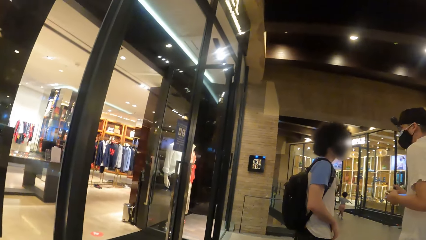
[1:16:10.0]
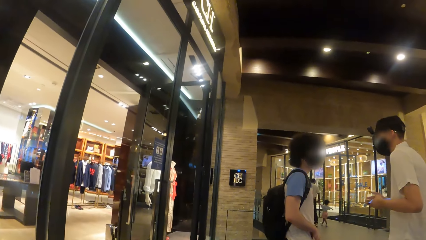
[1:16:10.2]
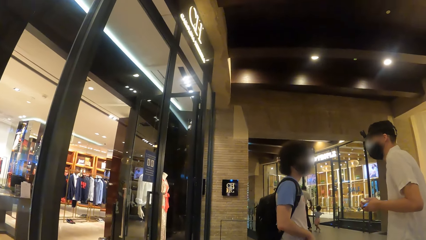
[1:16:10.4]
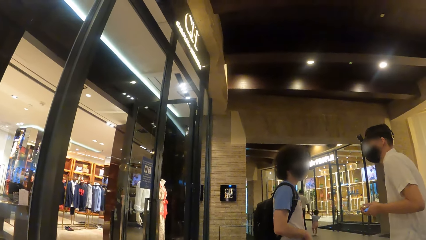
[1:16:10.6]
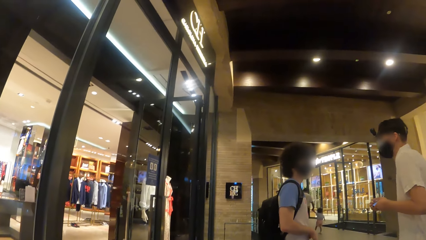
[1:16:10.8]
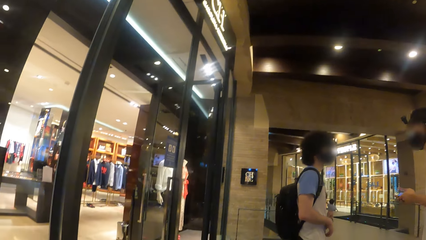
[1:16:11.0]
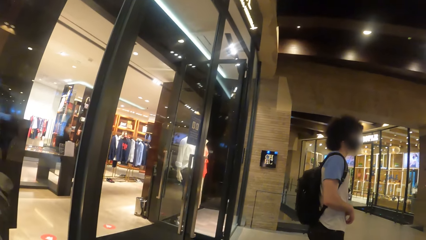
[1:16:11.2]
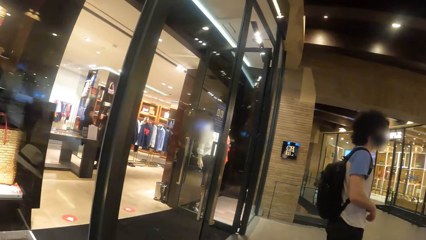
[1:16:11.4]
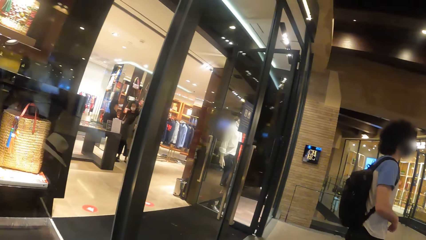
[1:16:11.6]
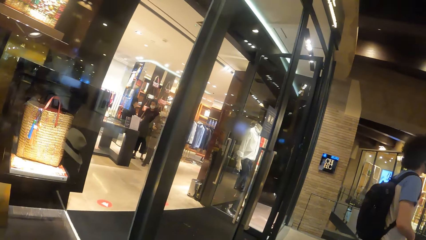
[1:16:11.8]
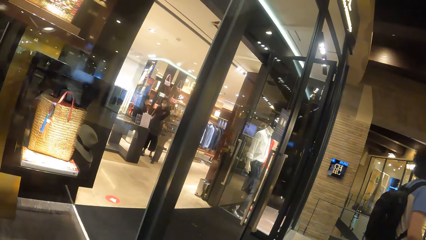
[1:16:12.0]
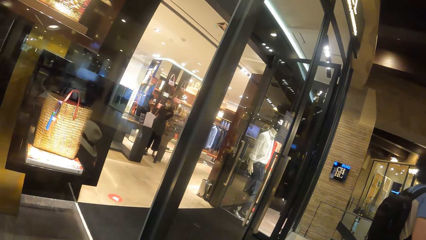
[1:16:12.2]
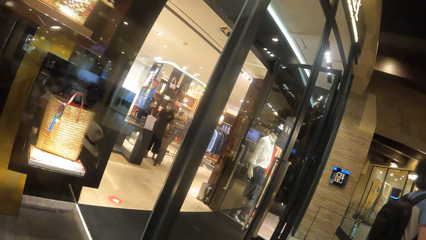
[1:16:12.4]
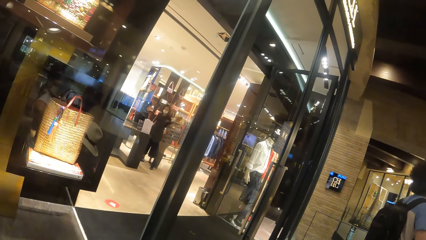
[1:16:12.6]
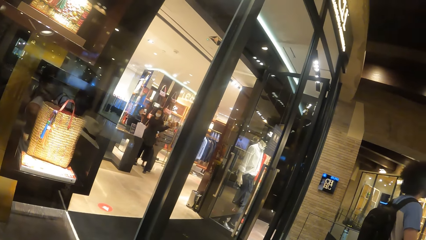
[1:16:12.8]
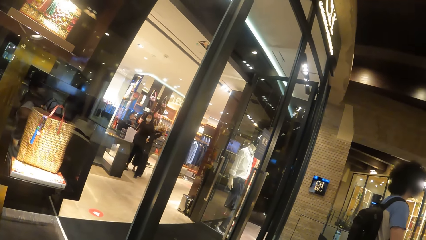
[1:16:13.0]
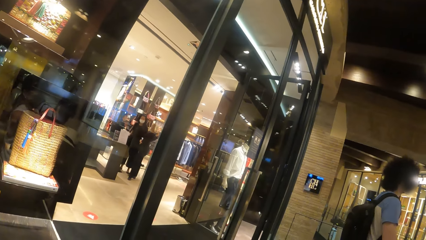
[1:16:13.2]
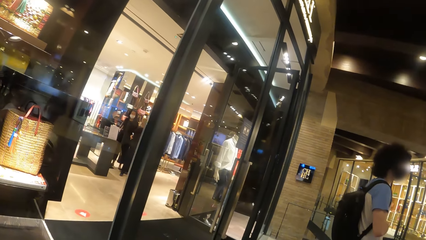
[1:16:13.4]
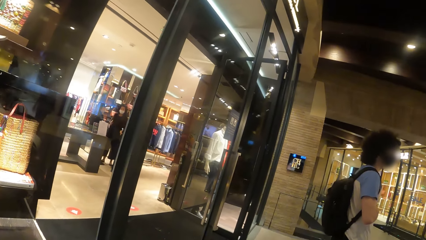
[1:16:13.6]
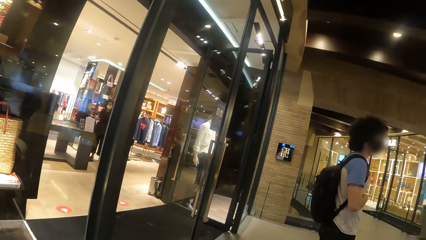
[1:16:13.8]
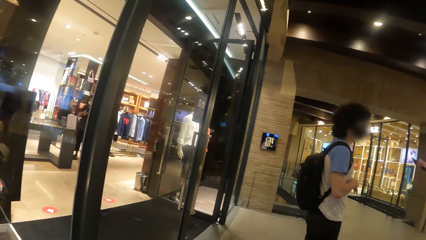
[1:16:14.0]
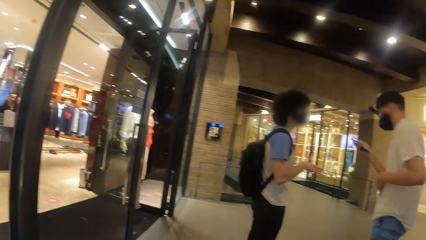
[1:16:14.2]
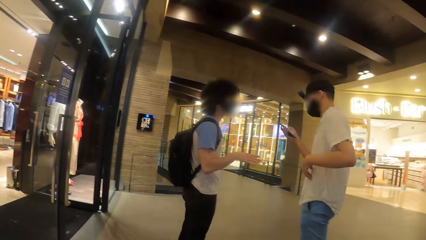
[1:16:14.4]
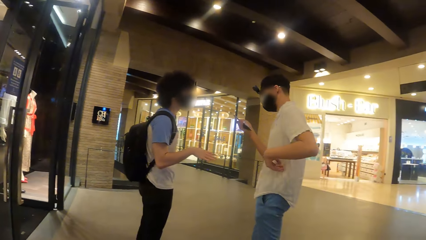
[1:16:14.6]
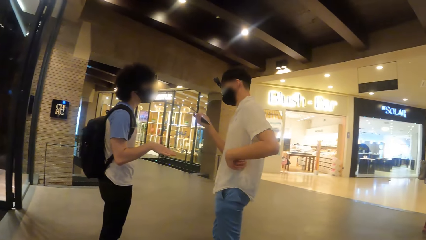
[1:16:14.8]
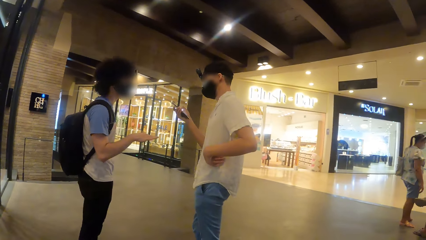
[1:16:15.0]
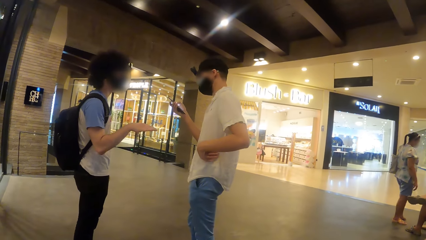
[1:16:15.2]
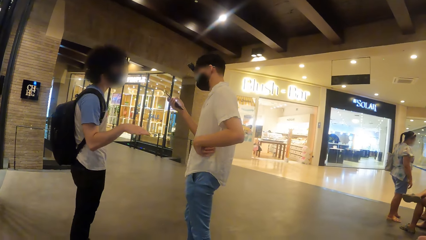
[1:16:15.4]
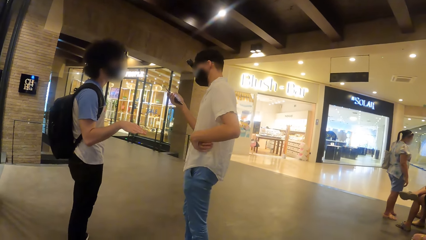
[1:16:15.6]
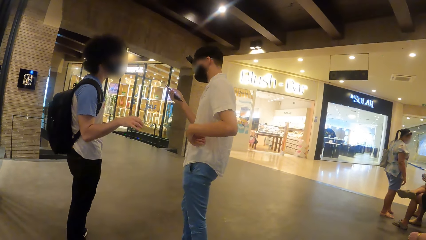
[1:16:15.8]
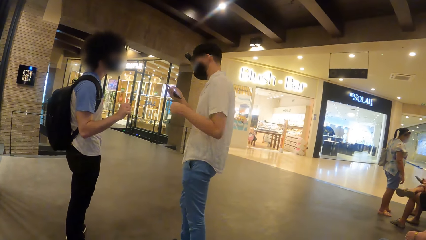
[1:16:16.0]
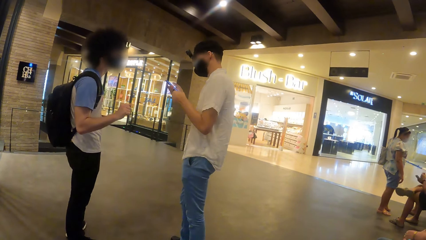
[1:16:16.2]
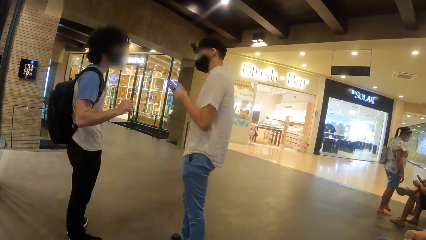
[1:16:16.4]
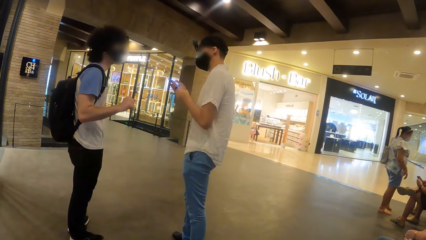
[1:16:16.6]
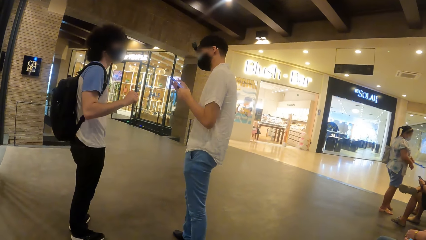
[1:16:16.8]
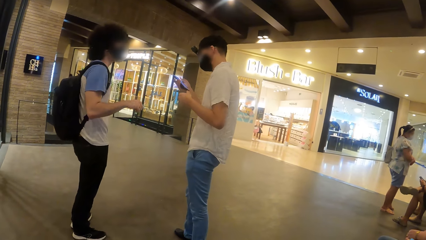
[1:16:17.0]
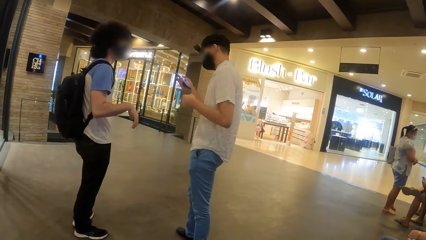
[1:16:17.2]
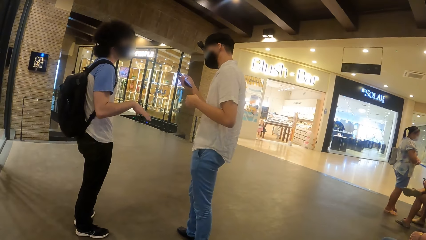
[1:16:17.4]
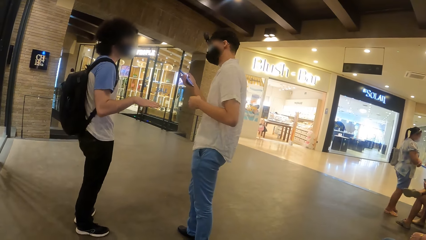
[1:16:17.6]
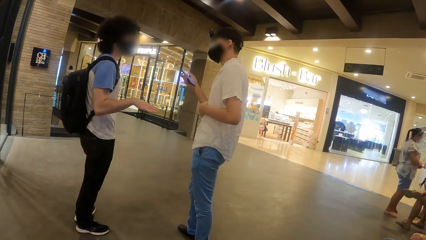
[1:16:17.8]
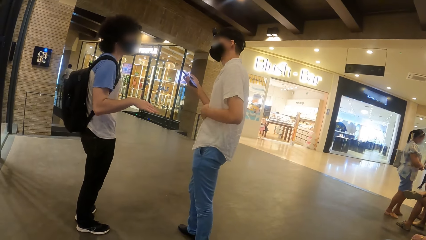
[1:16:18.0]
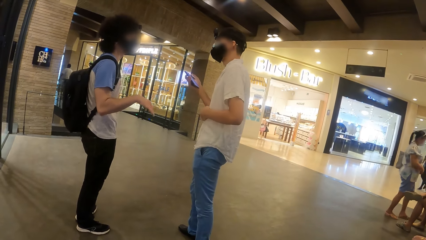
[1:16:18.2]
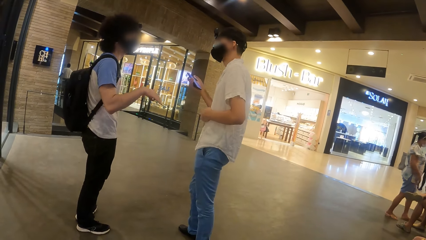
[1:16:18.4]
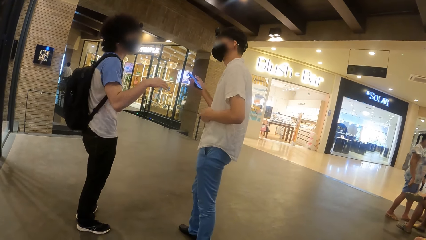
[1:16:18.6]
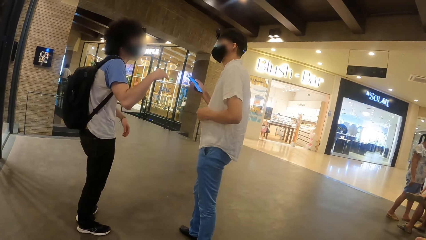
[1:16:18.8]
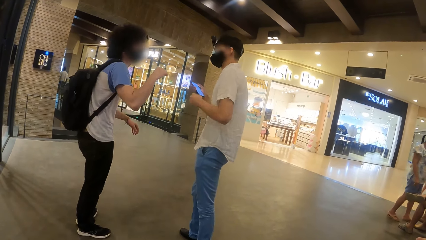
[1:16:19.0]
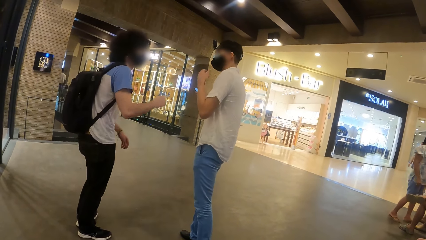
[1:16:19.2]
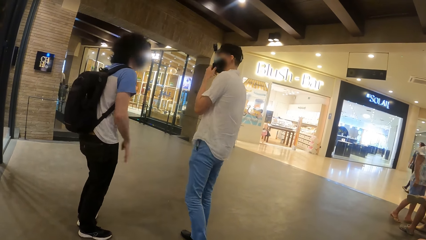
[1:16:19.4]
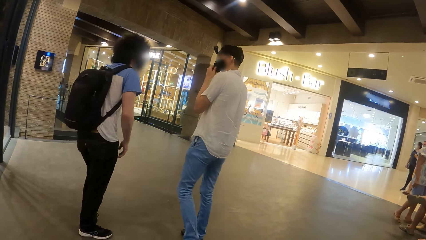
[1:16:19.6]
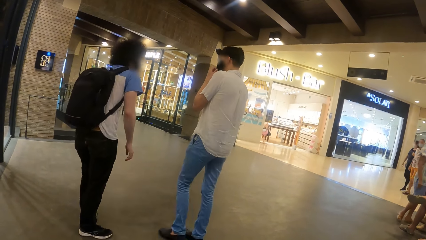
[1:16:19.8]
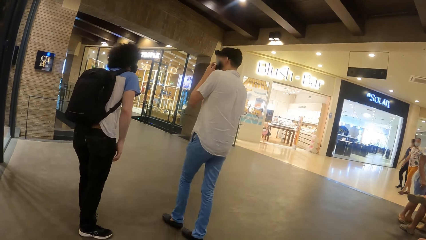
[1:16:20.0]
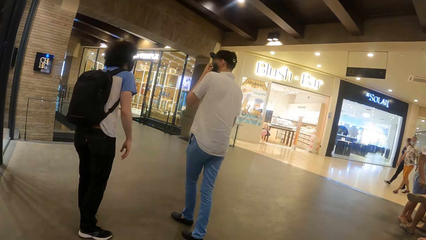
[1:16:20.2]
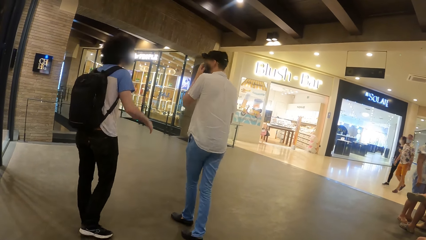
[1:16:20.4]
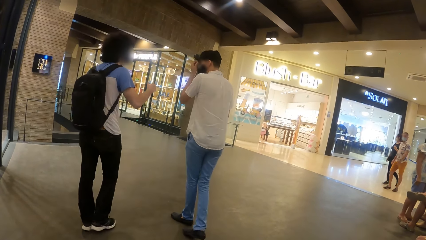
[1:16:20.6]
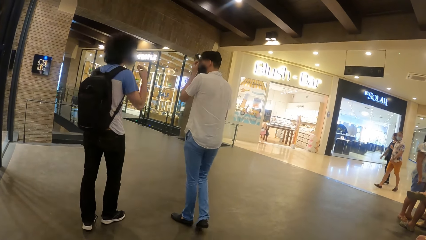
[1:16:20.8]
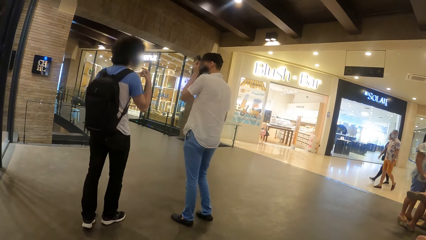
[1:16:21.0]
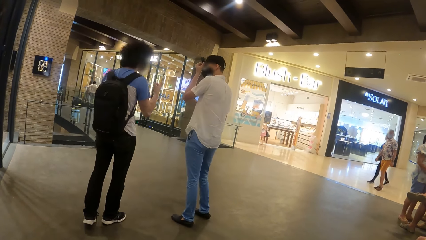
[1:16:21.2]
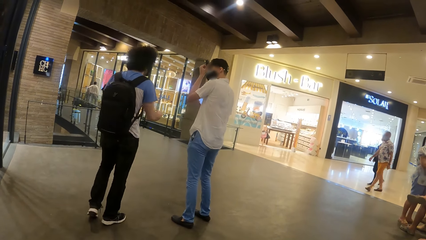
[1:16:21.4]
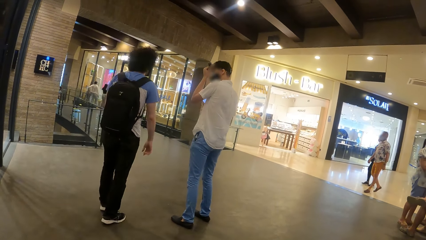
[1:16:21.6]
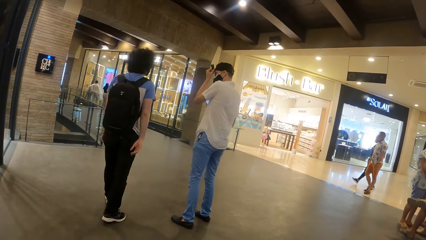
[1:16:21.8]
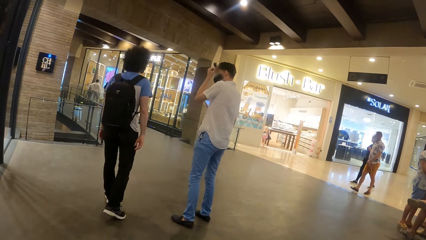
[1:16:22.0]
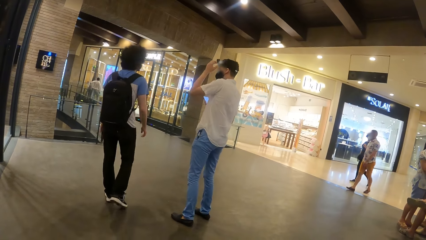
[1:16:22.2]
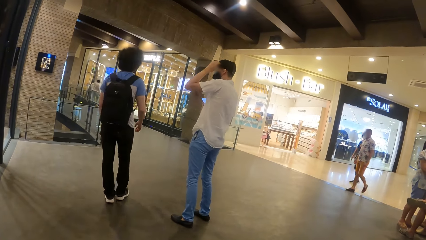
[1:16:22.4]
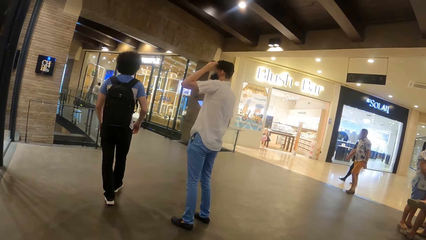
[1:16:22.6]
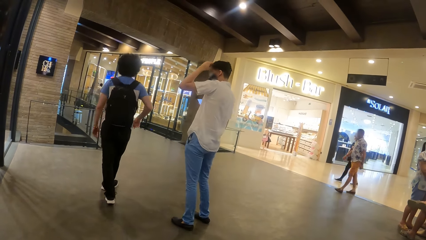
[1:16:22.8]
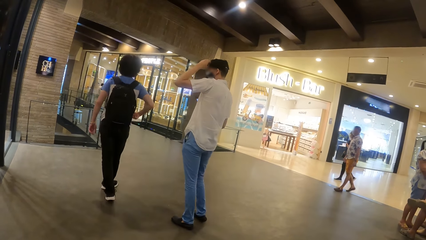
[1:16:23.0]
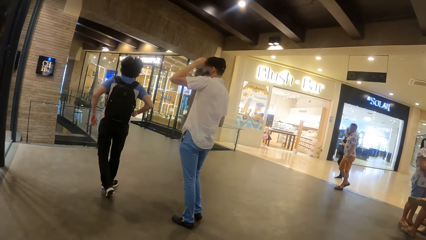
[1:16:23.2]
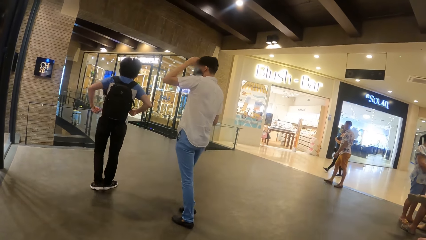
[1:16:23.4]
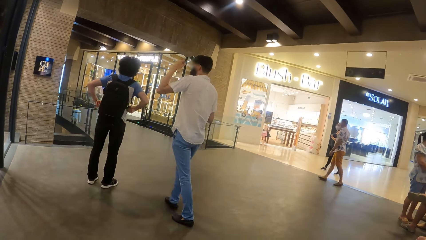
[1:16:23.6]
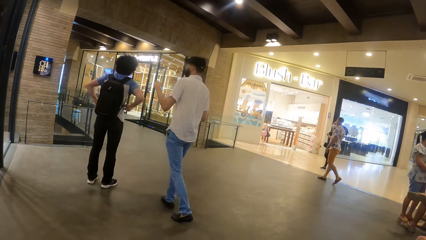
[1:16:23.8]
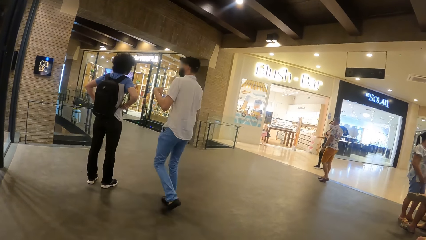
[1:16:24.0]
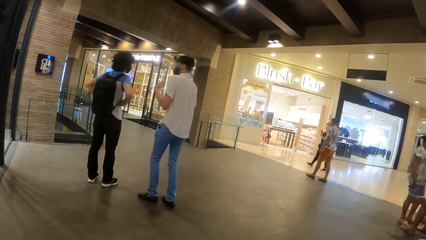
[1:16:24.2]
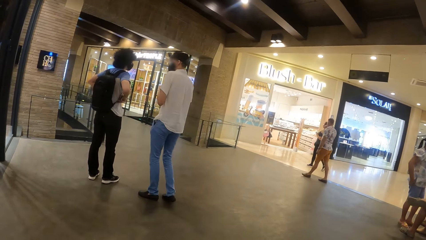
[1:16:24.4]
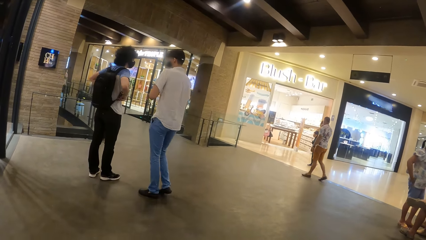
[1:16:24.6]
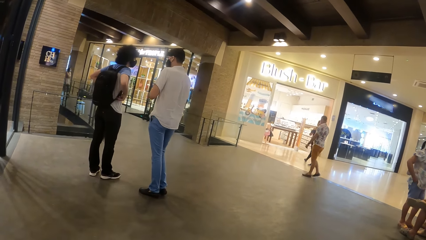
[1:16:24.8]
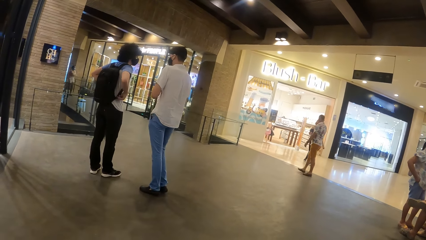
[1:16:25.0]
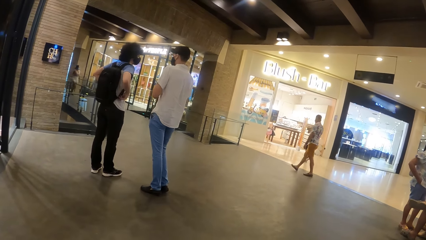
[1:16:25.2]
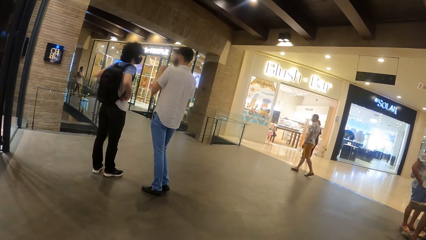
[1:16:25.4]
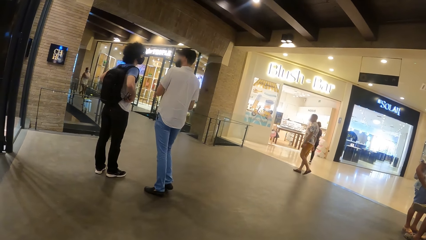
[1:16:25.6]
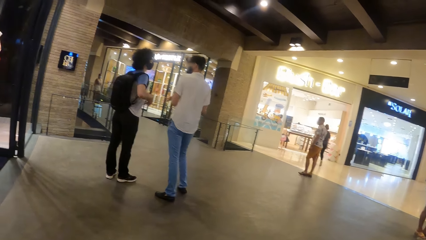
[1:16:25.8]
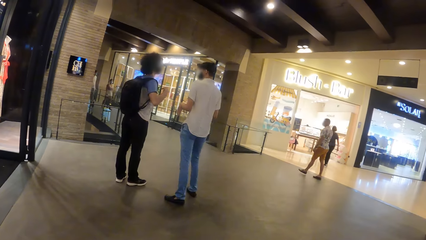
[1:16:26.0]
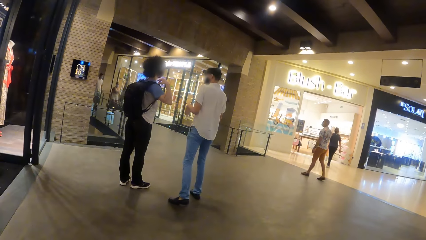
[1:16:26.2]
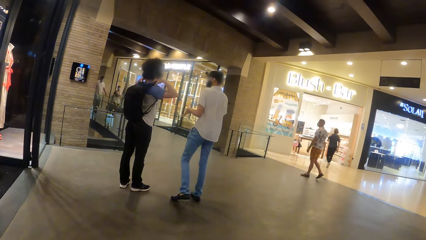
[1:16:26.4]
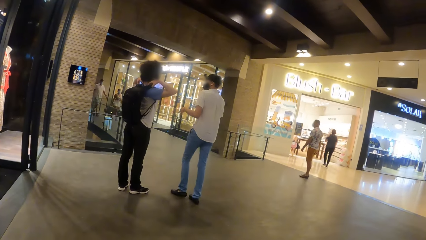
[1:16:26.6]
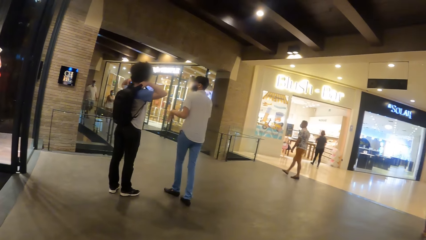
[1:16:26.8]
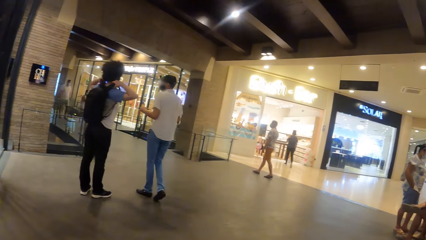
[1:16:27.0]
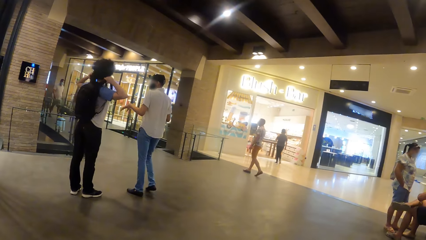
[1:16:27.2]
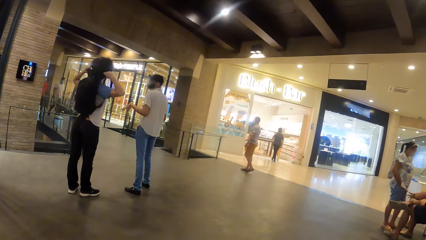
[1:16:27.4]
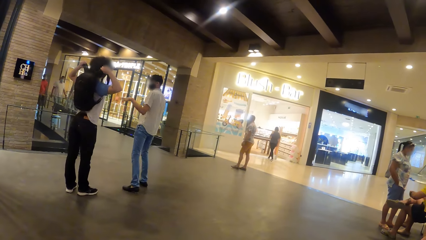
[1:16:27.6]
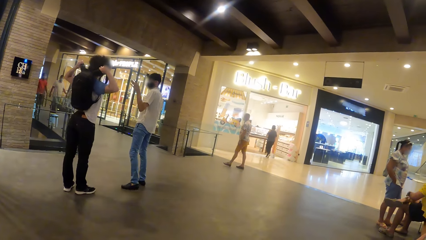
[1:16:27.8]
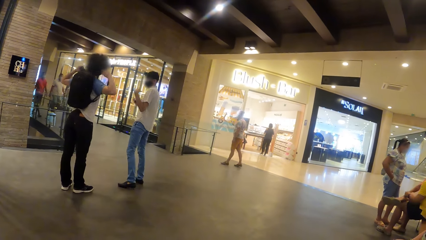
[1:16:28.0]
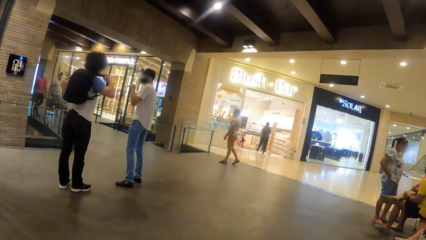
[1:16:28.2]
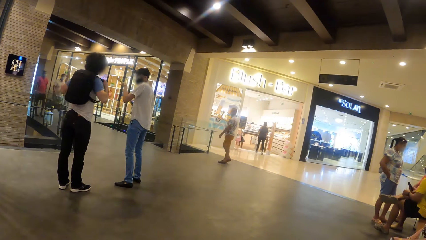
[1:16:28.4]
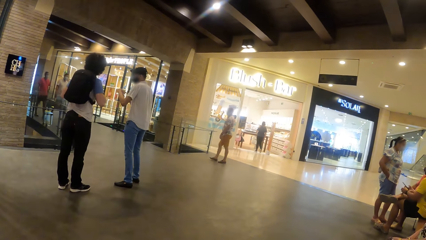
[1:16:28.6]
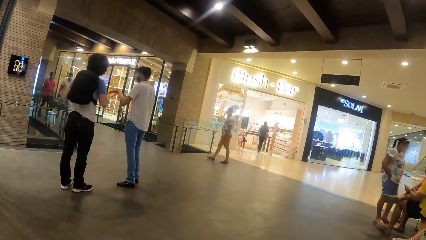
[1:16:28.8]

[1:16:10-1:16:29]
A man interacts with another man. The other man operates the phone with his right hand. The other man operates the phone with both hands. The other man interacts with the first man. The other man adjusts a camera on his head with his right hand. The camera wearer gazes at shops in the mall. The first man adjusts a backpack on his back with both hands.
